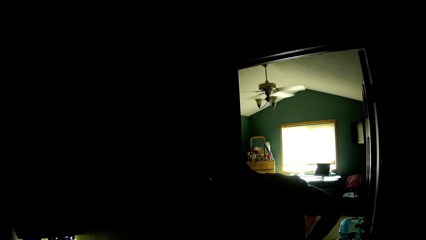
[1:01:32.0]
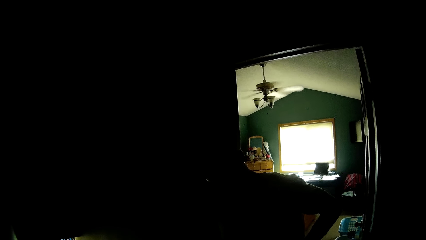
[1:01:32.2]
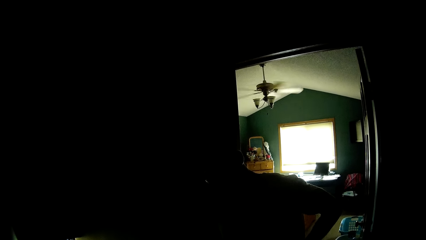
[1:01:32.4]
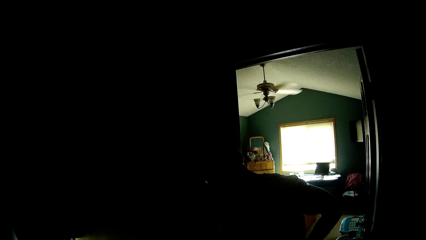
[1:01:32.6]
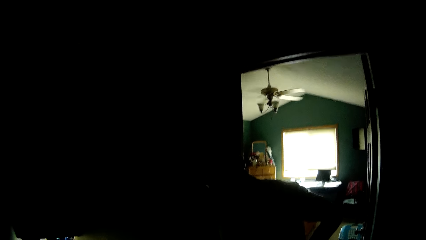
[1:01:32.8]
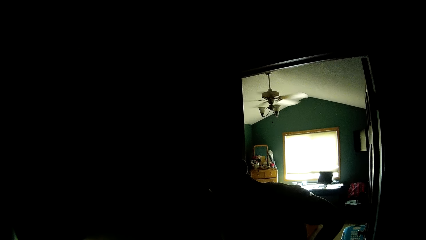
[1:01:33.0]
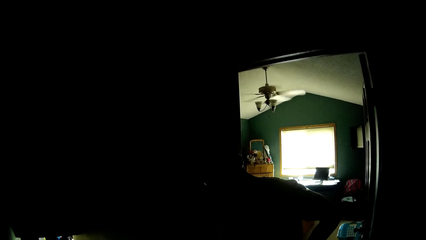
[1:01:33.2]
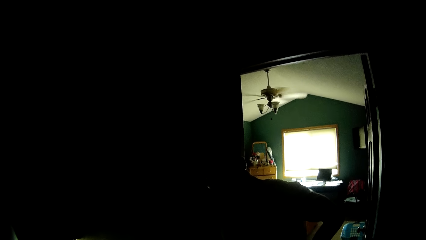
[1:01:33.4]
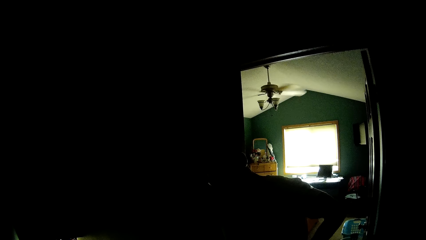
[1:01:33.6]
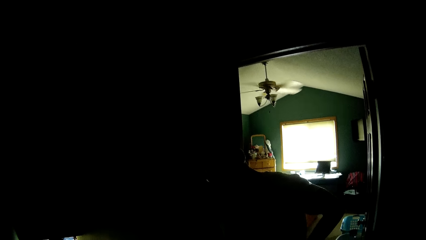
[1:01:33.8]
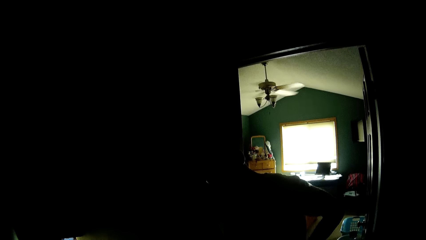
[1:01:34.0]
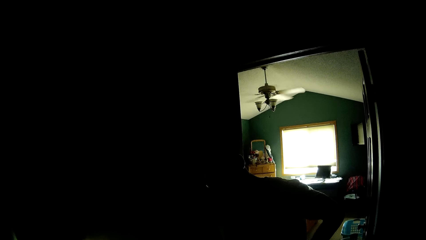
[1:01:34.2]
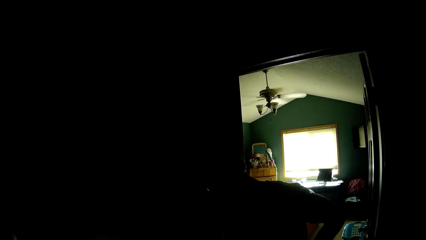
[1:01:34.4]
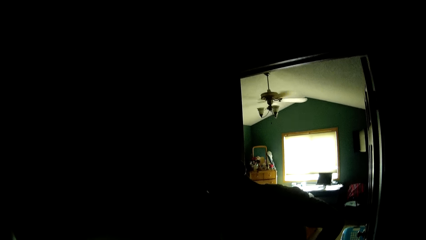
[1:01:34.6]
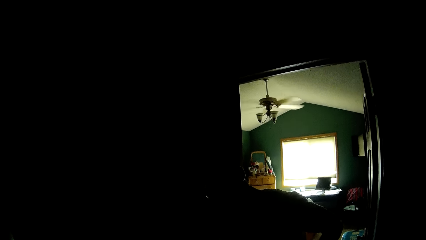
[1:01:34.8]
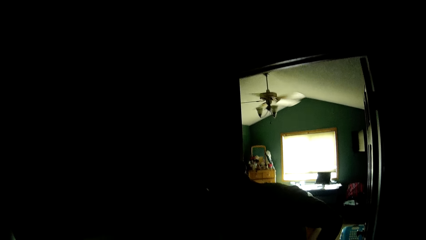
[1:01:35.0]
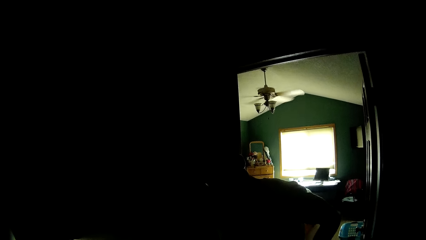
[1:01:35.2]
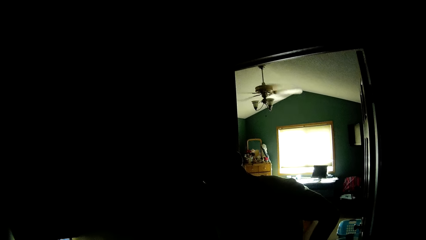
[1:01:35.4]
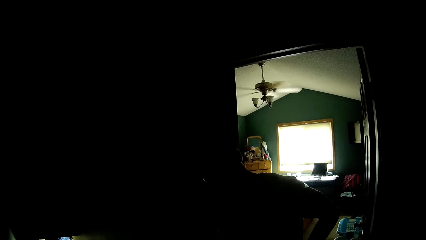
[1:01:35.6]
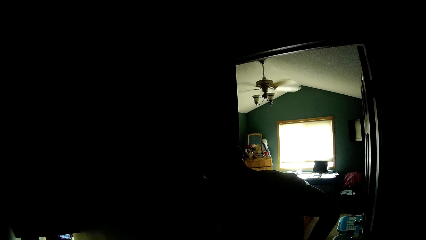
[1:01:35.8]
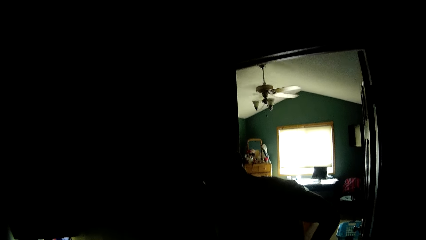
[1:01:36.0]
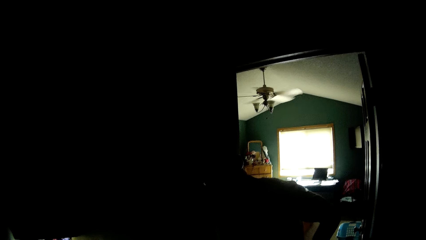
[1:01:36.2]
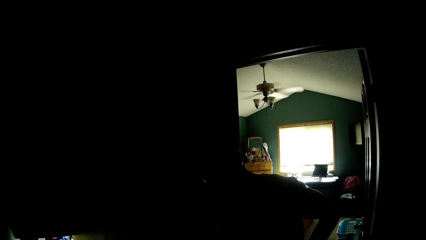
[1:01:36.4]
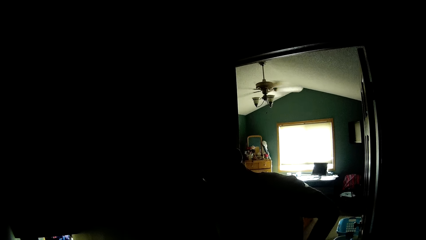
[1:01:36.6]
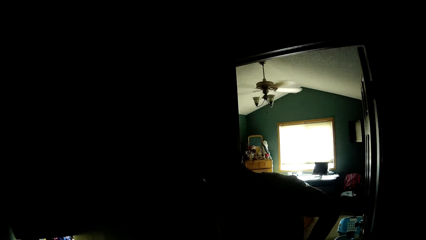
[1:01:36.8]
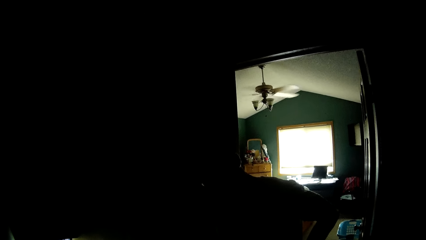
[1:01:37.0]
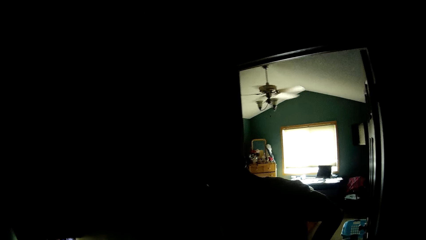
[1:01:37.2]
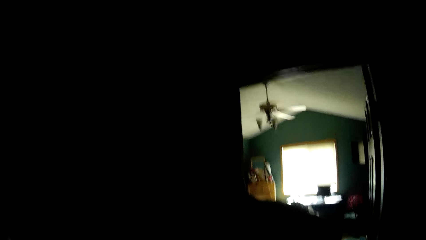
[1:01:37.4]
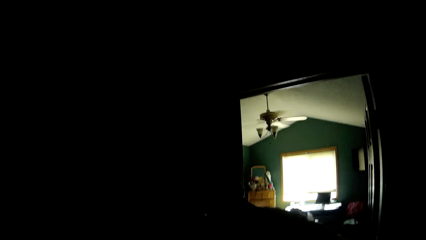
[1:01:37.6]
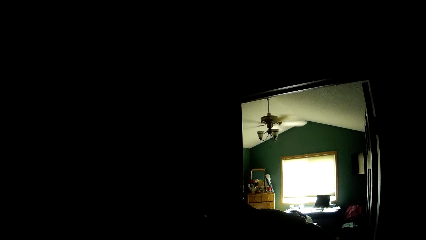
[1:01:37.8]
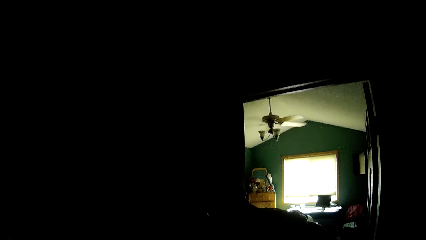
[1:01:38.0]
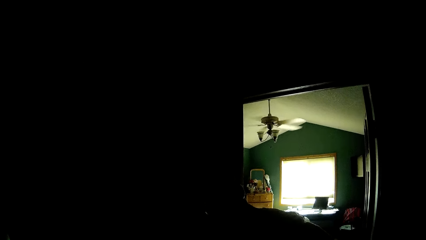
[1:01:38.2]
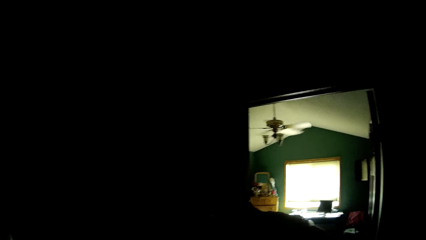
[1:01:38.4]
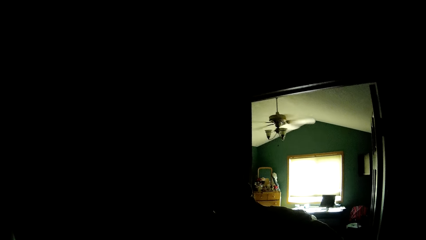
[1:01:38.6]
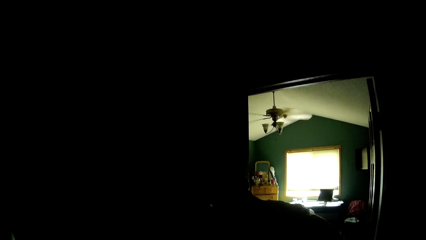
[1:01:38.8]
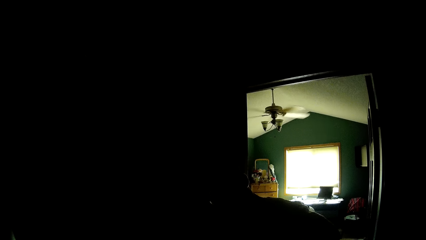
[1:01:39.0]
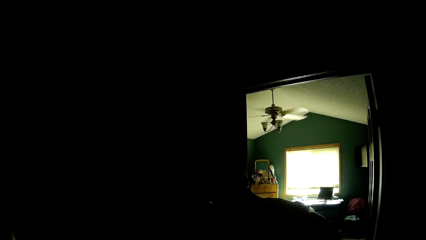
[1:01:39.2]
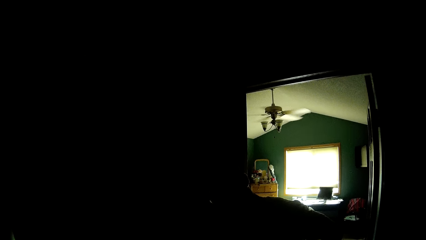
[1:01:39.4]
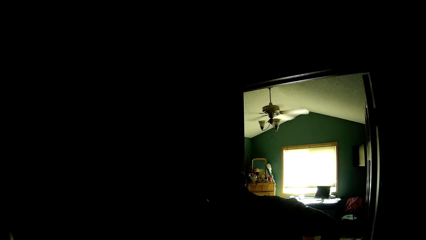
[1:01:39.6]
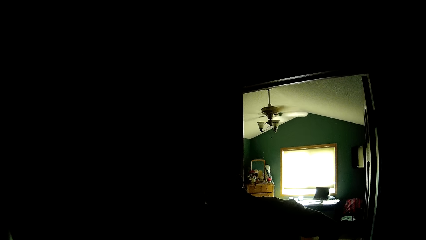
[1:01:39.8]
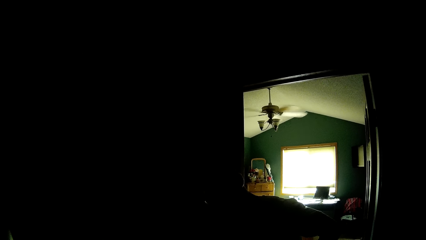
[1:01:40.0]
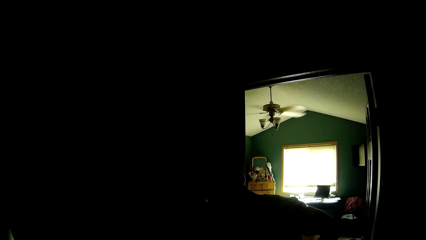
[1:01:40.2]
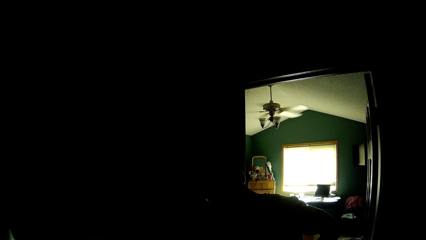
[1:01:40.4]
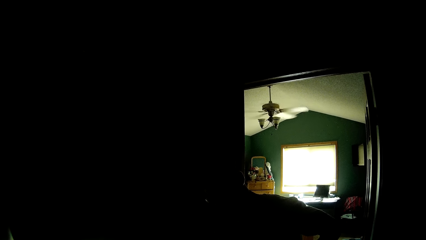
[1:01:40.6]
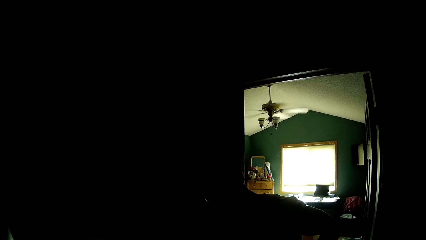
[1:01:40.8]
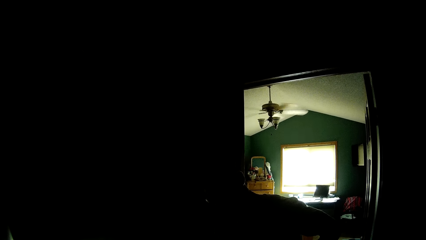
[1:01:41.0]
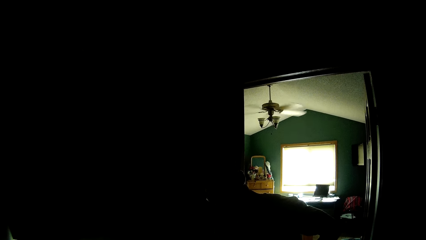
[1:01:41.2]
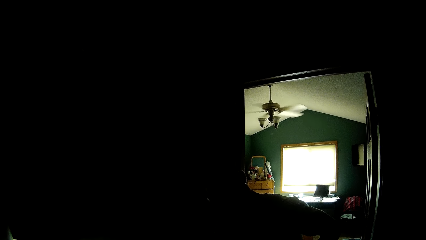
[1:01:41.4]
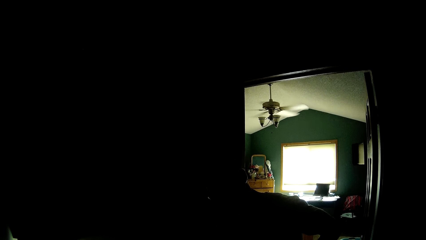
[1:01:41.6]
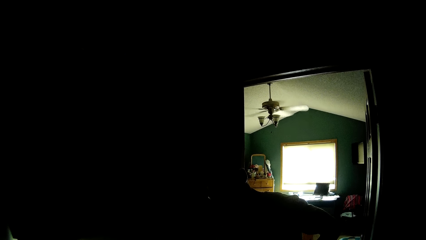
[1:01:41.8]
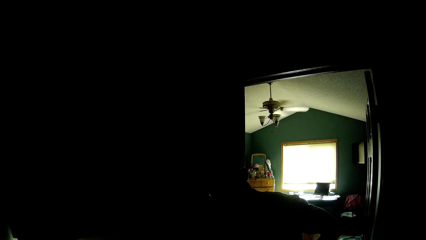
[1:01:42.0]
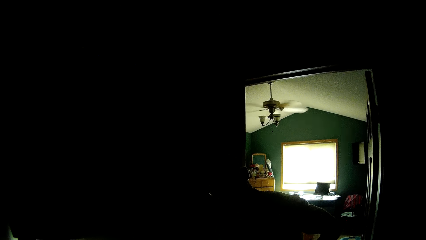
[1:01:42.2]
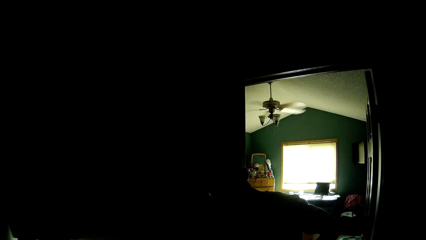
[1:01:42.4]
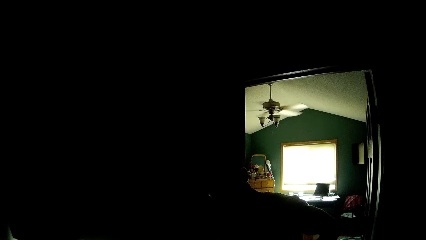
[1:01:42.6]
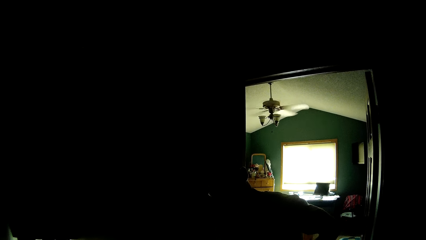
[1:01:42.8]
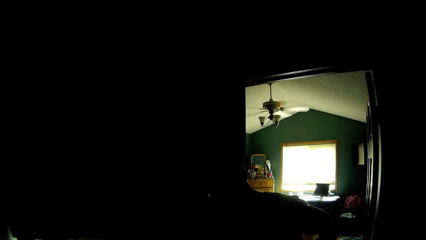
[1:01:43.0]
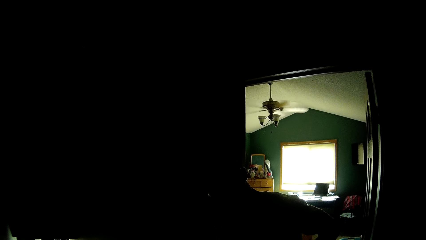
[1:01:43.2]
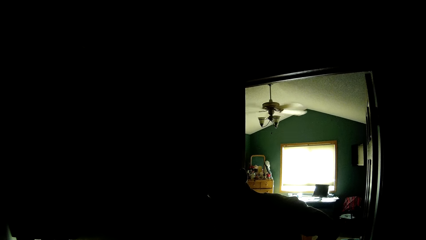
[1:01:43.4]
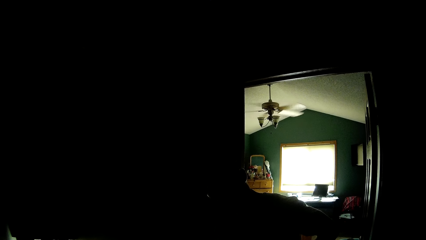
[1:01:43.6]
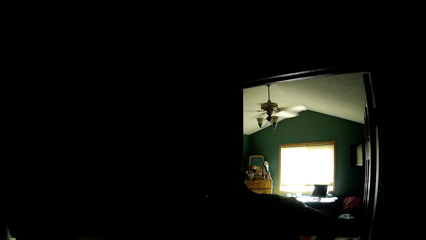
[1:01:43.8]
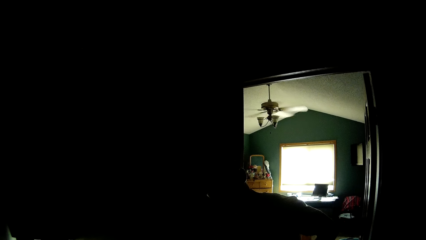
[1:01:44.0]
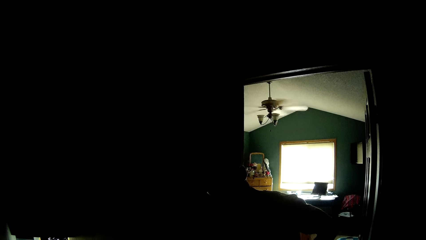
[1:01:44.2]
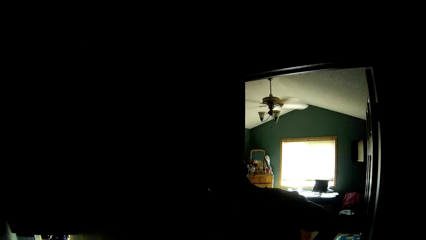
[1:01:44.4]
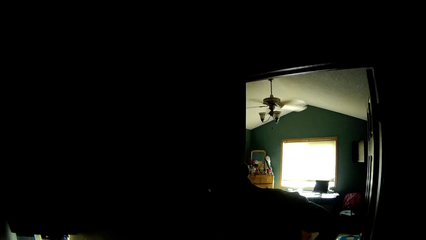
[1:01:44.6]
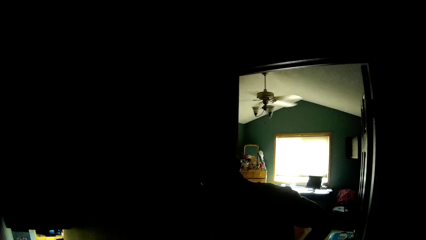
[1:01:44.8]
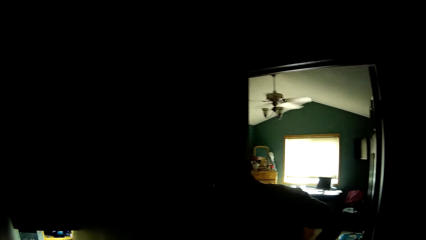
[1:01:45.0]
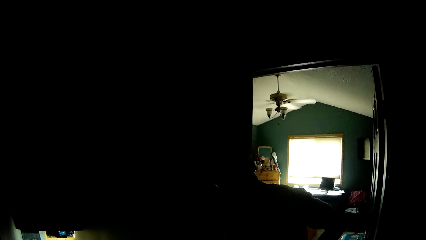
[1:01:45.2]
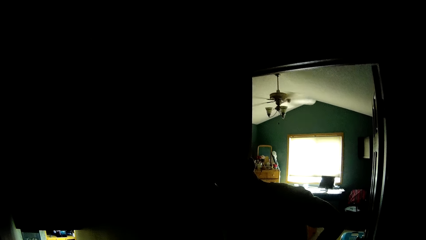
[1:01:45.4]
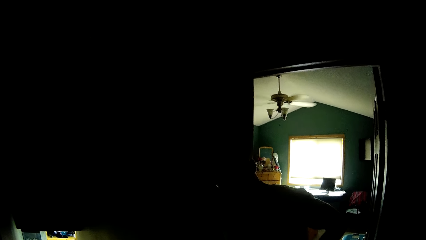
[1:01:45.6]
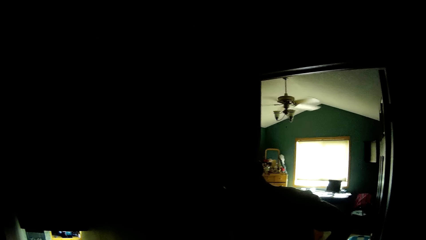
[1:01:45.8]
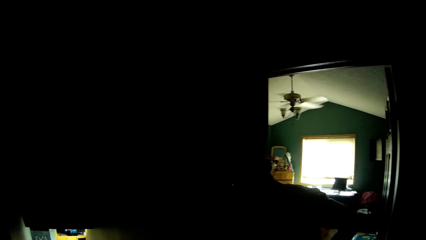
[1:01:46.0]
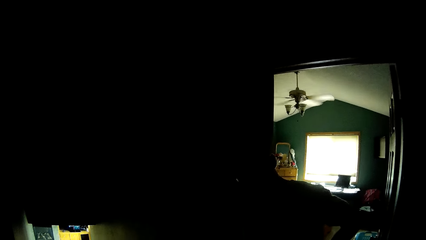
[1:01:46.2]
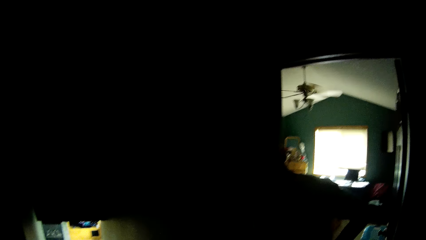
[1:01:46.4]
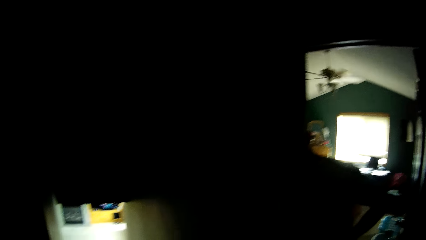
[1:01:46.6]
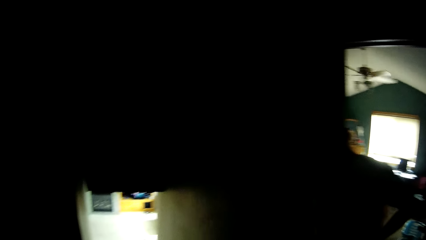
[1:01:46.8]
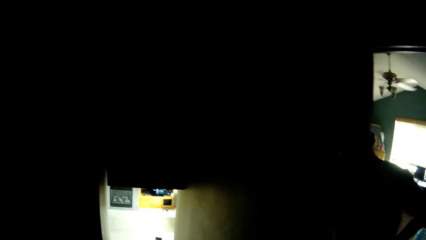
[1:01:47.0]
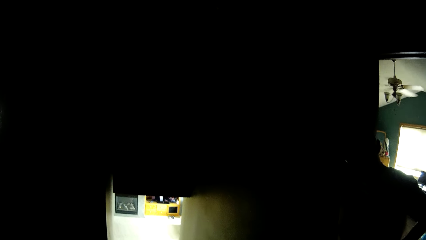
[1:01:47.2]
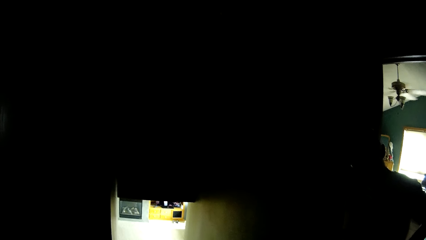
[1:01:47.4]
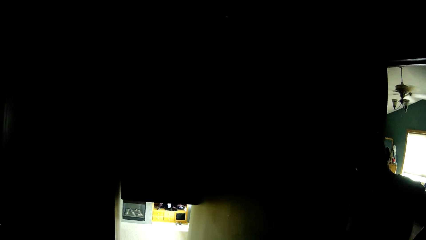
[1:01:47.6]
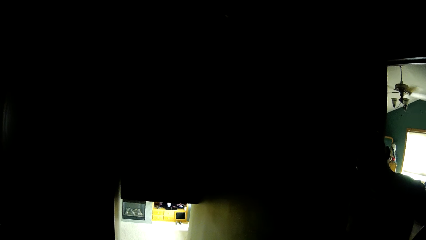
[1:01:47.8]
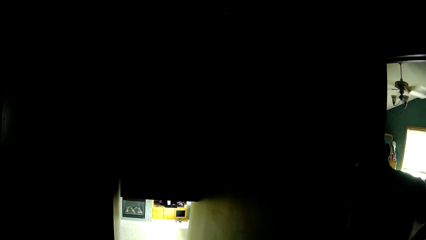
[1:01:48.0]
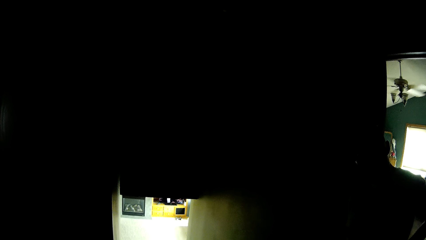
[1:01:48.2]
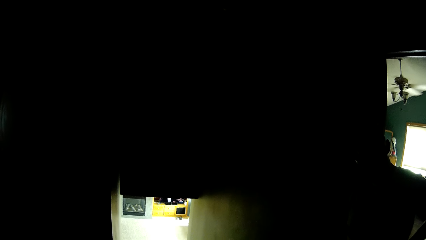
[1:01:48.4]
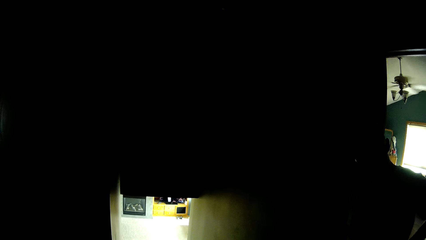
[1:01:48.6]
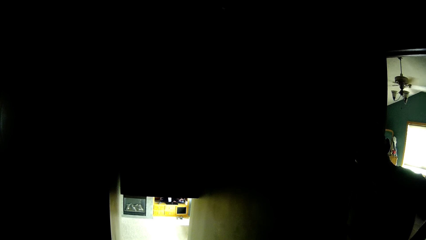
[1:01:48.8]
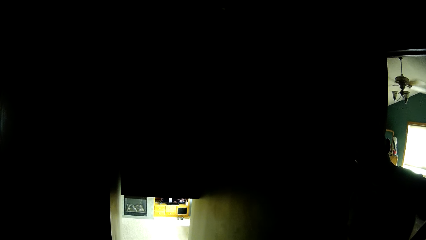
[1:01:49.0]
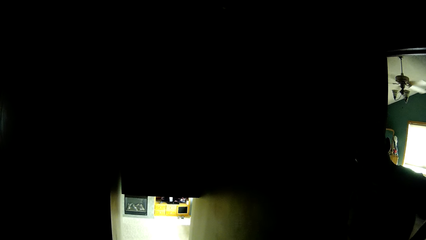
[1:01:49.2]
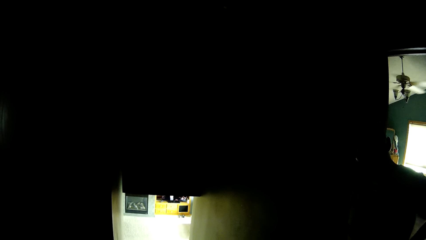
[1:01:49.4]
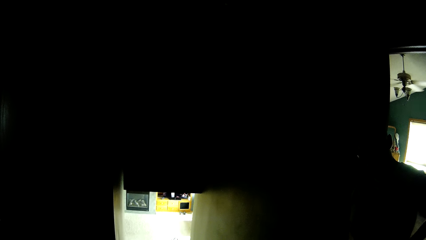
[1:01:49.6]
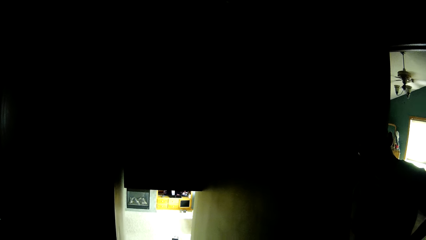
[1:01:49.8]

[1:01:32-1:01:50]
The camera wearer stares at a man. The man talks to the camera wearer.
